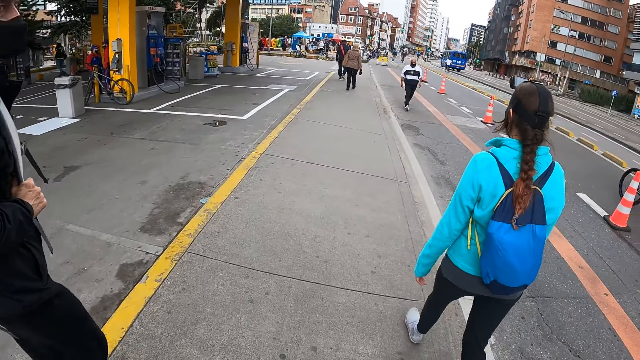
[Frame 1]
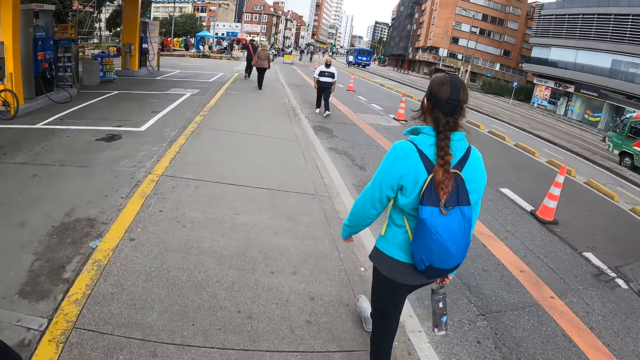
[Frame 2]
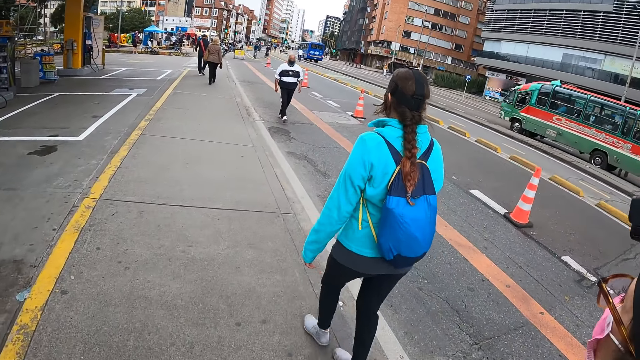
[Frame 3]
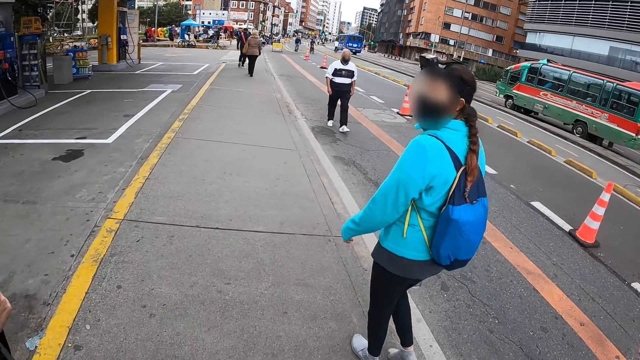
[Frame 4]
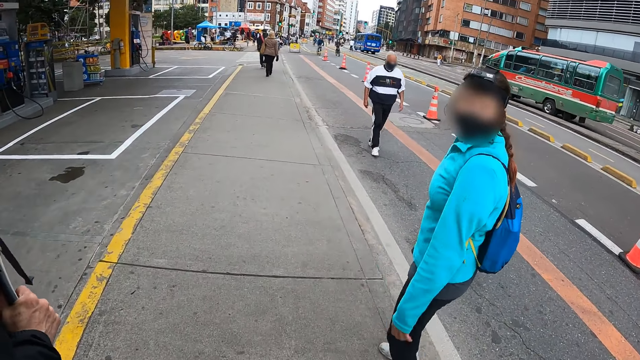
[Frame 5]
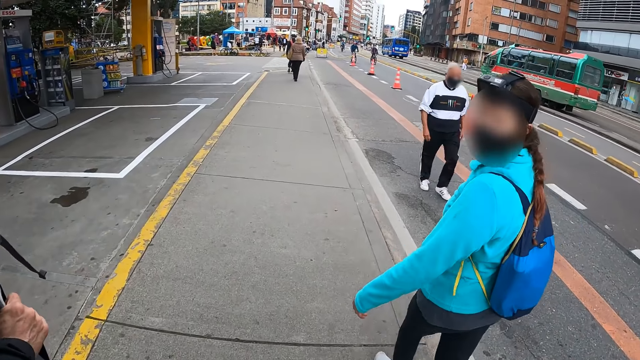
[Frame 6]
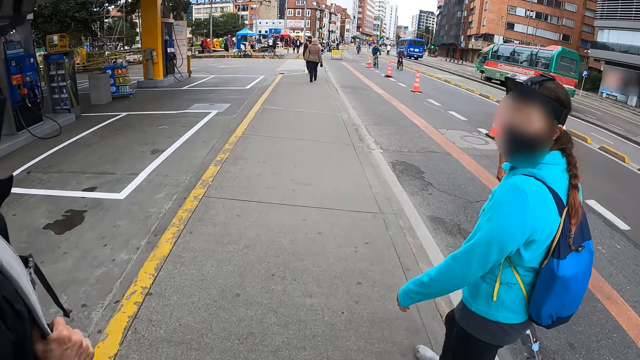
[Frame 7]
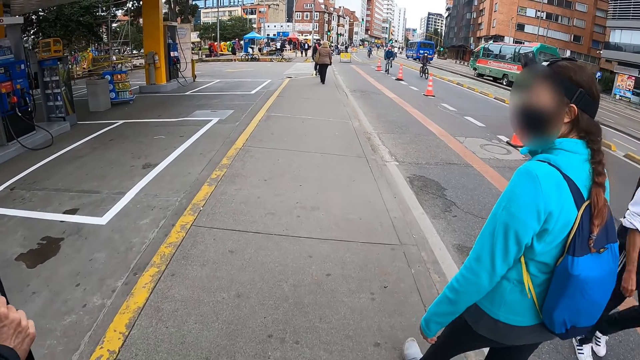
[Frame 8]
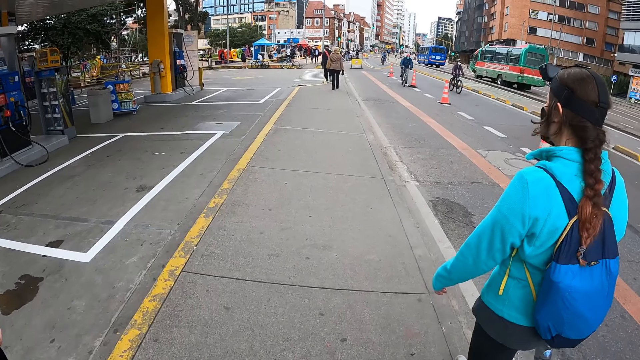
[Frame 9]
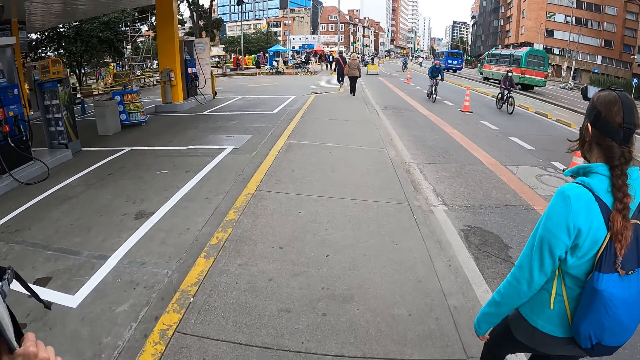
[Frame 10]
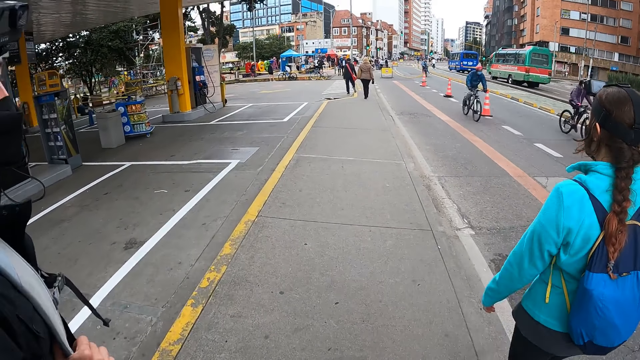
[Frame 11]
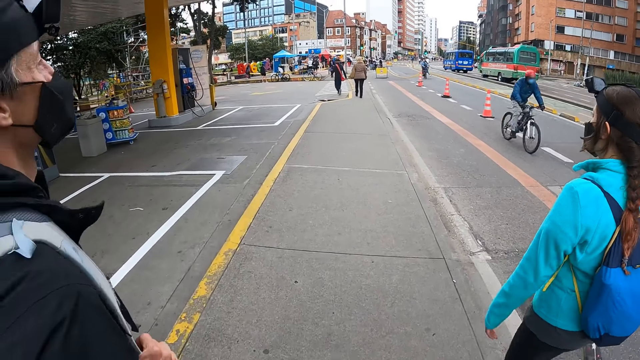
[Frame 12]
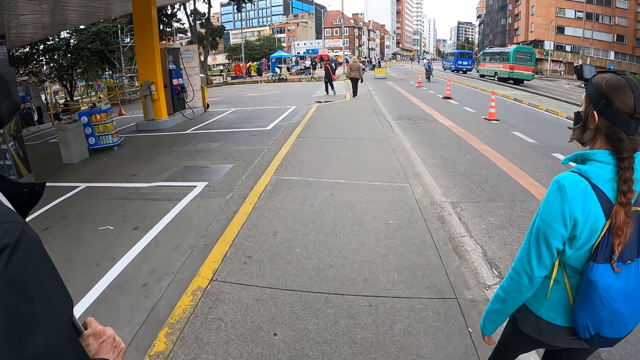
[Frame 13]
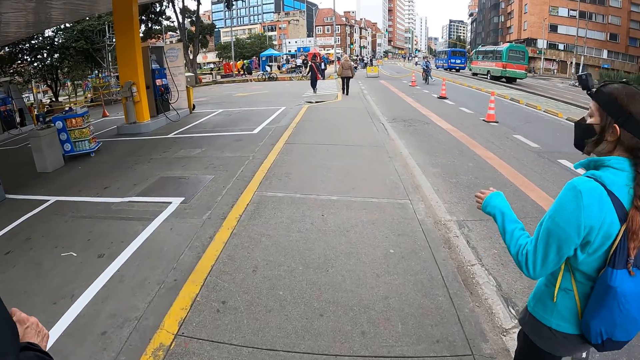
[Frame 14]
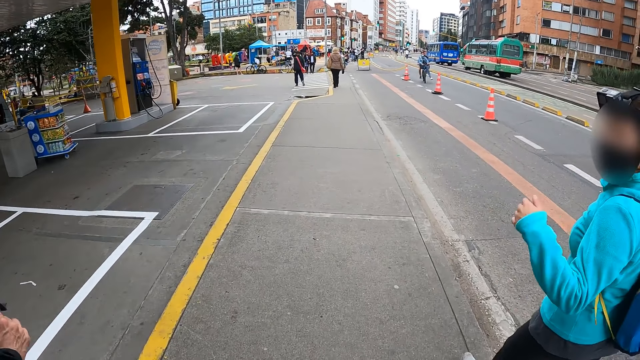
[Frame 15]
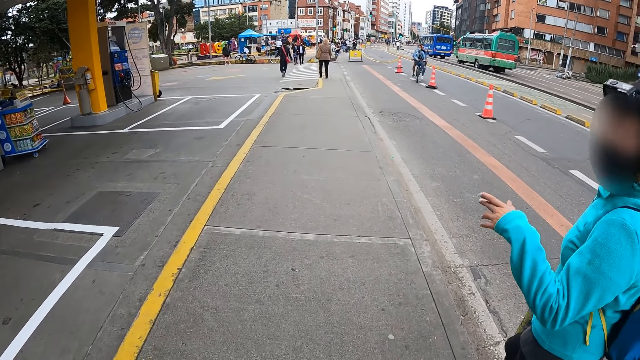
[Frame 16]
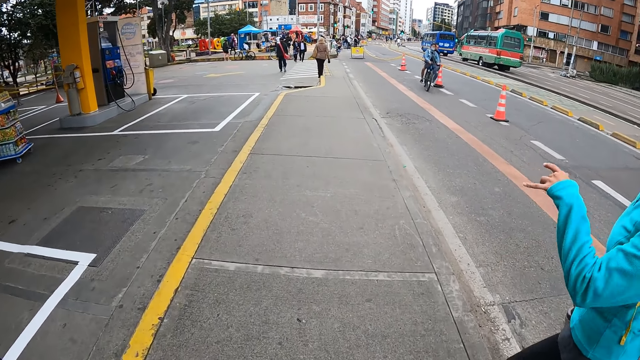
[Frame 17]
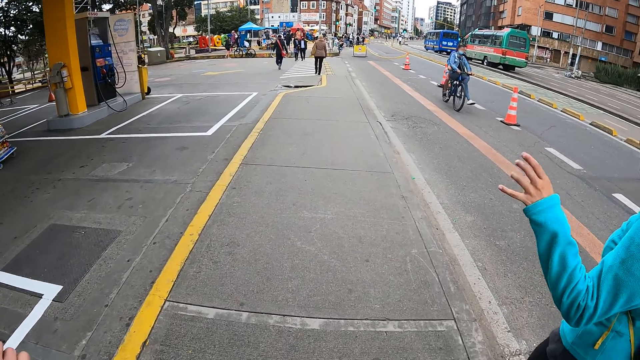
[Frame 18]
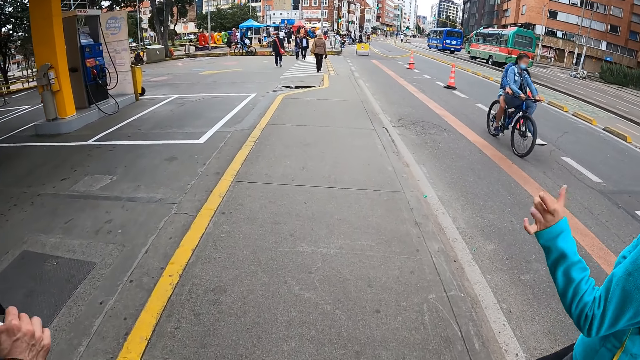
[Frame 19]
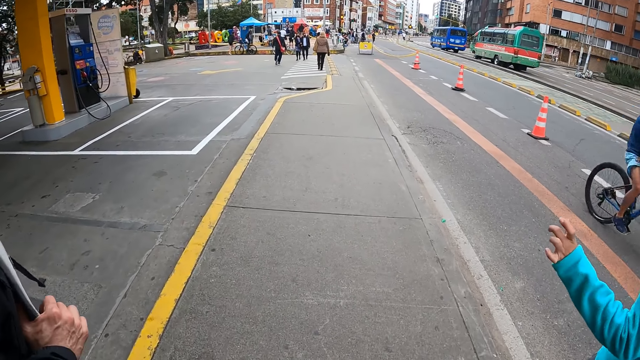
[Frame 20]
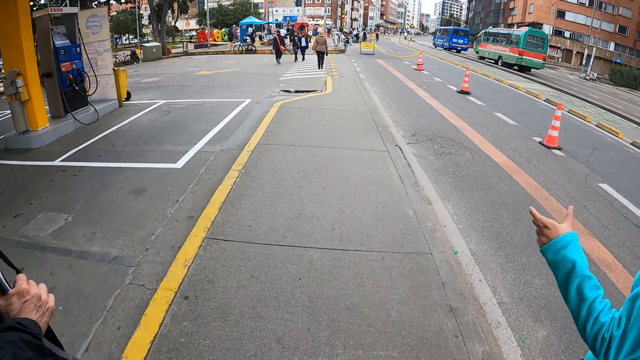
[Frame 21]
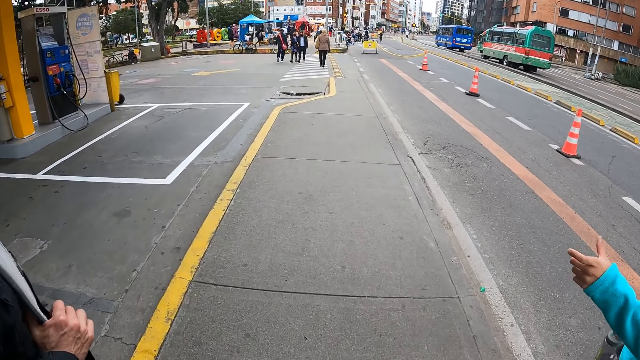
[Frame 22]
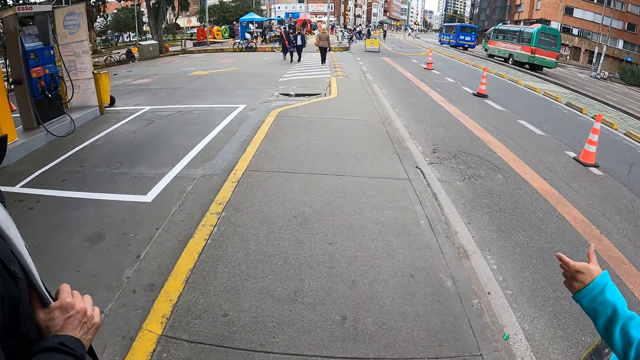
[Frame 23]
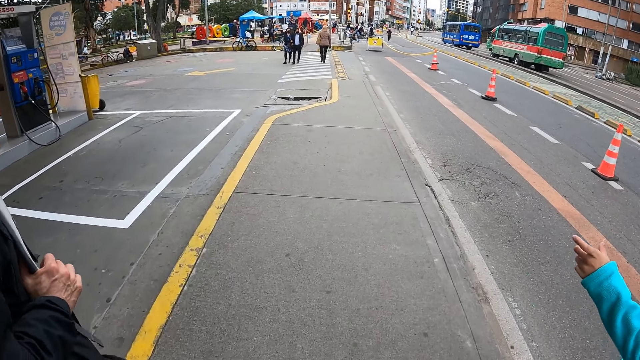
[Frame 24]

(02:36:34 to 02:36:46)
A person walks around and turns around. The camera wearer walks around. The person moves a hand around.

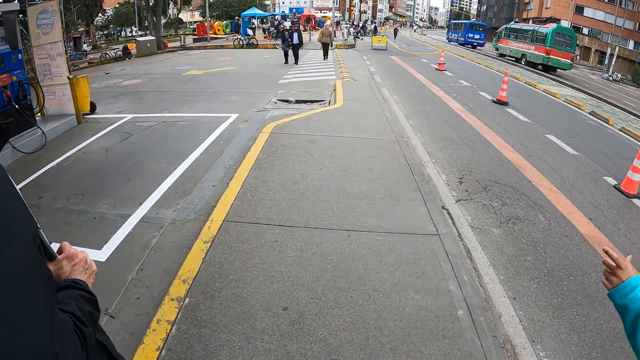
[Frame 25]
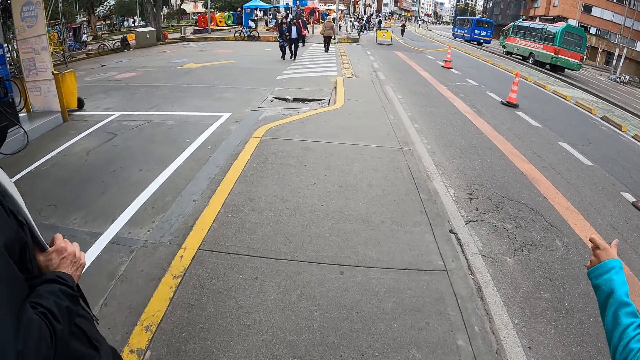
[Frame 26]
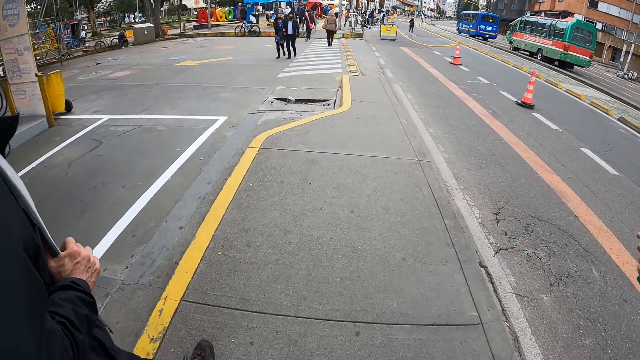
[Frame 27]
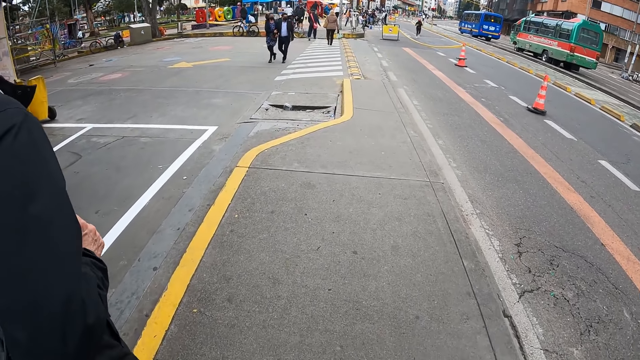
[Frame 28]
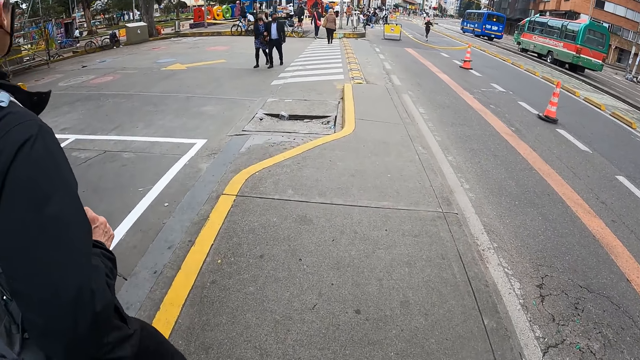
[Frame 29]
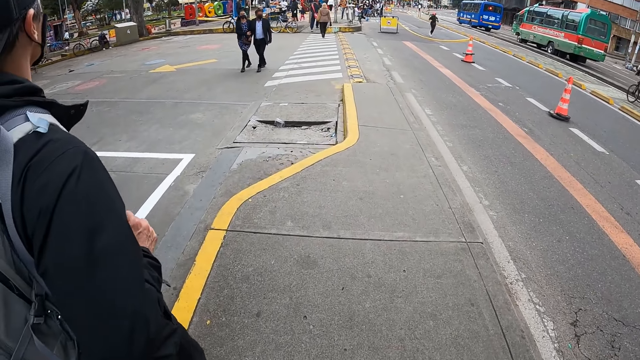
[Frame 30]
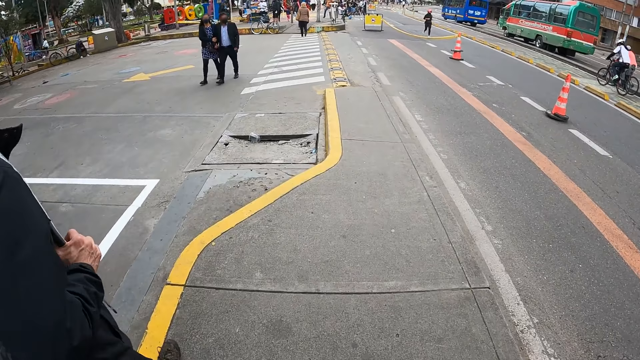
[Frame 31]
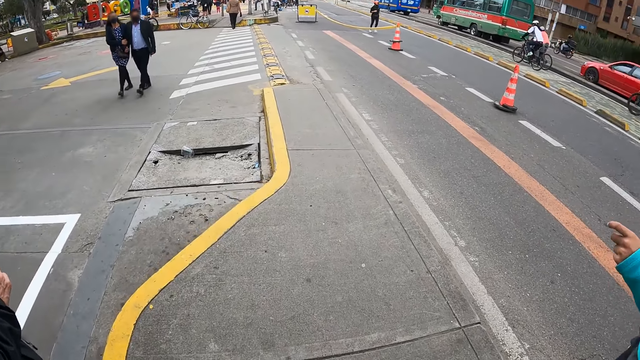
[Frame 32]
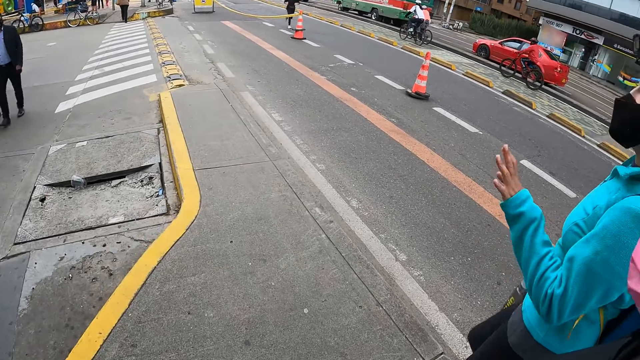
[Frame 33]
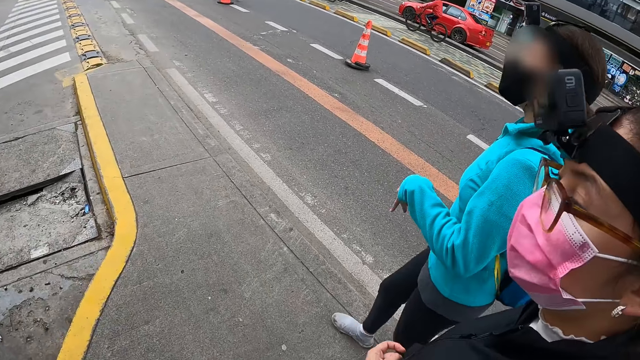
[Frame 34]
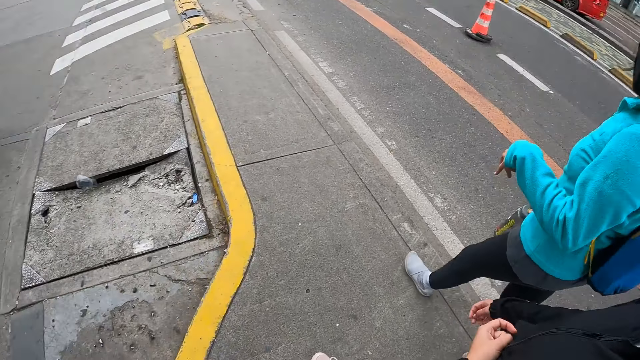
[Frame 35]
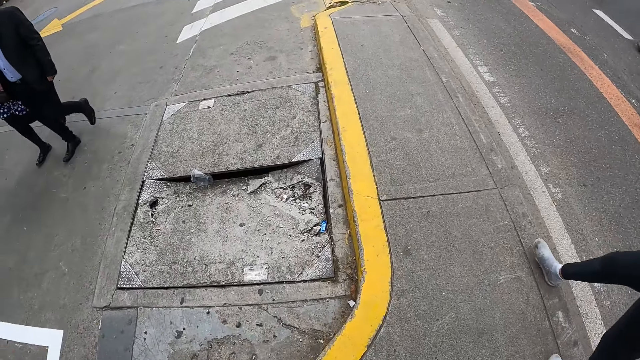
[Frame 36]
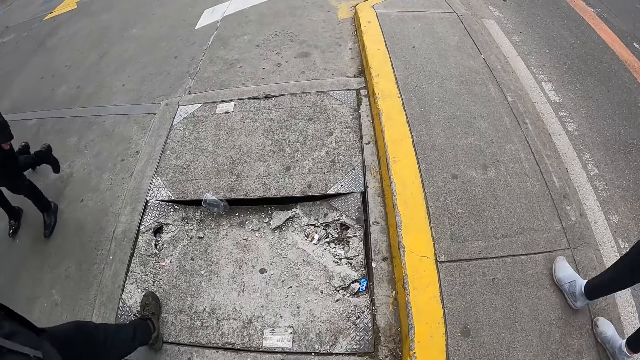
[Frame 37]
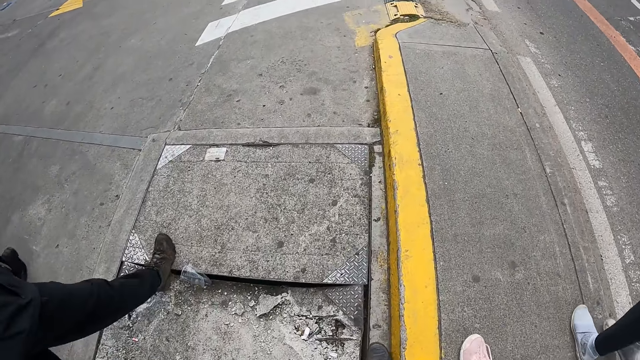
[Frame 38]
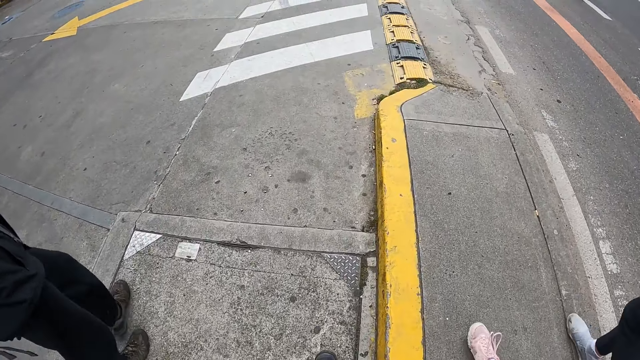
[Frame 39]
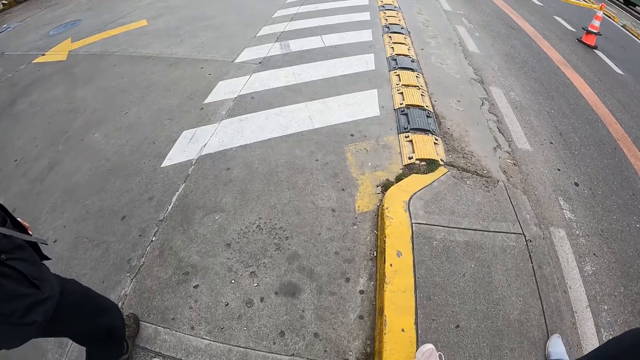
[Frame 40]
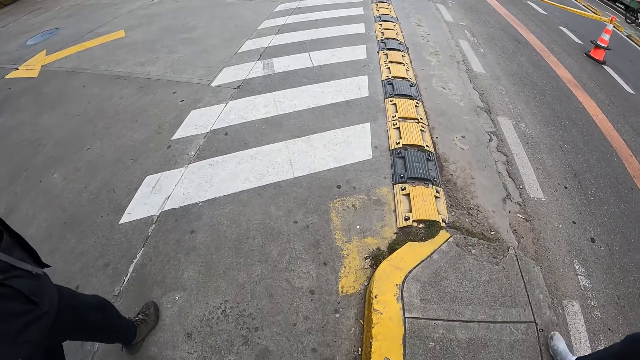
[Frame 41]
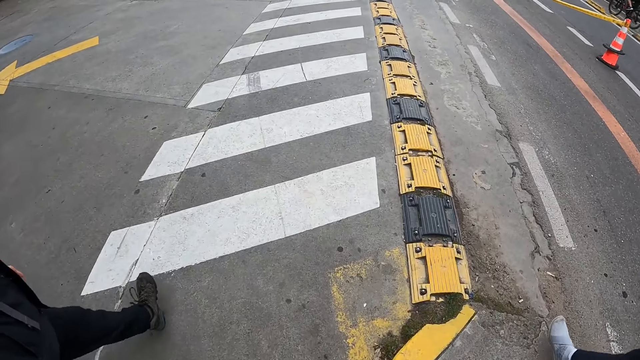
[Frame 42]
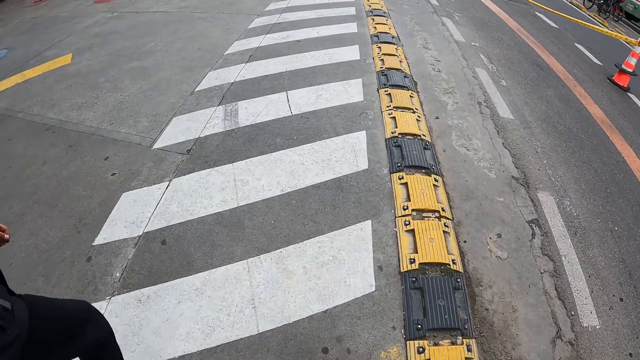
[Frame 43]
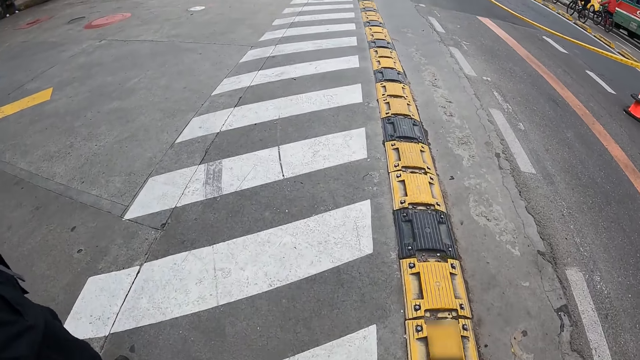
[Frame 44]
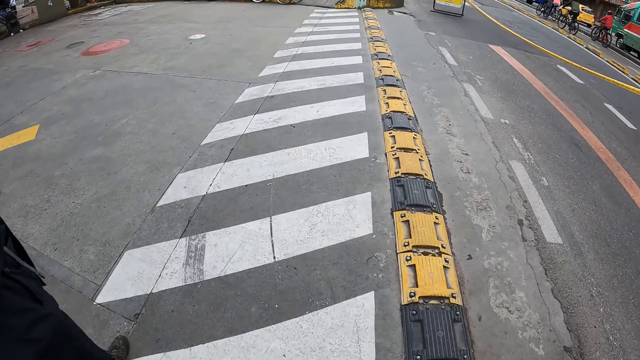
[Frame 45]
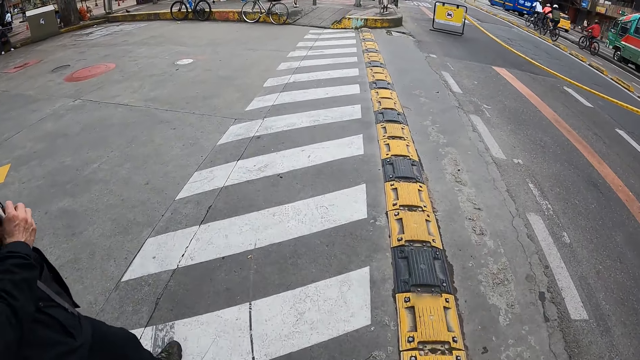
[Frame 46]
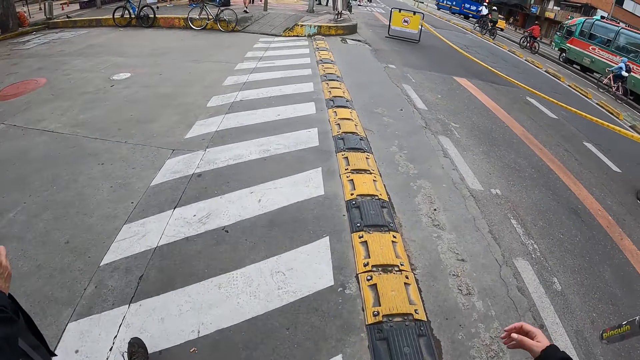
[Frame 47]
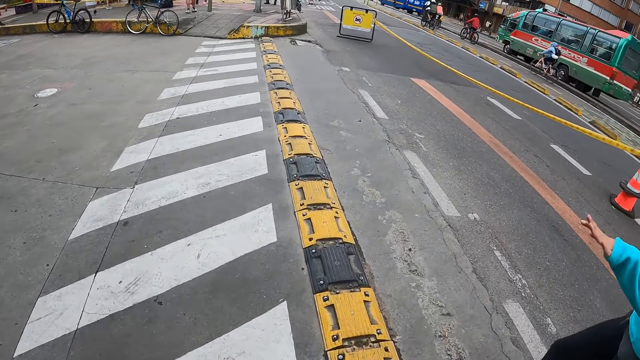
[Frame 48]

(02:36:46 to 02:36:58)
The camera wearer walks around. A person moves a hand around and walks around. Another person walks around. The camera wearer walks around.
